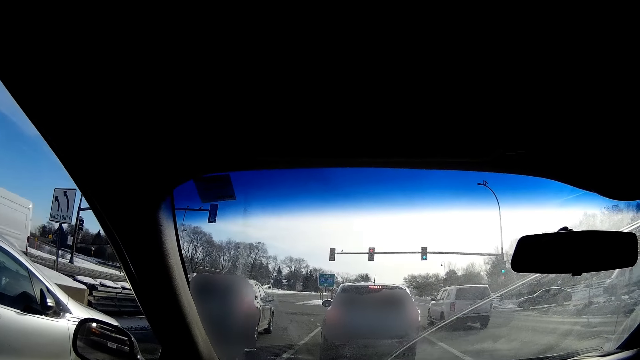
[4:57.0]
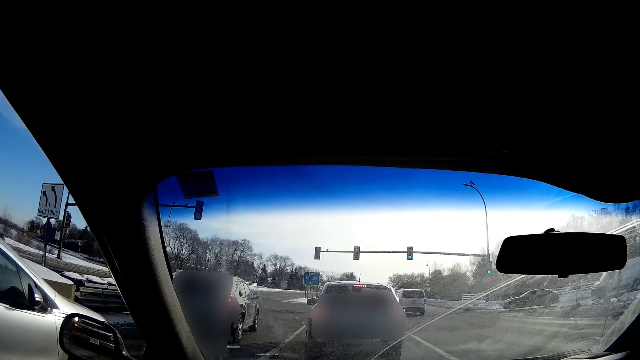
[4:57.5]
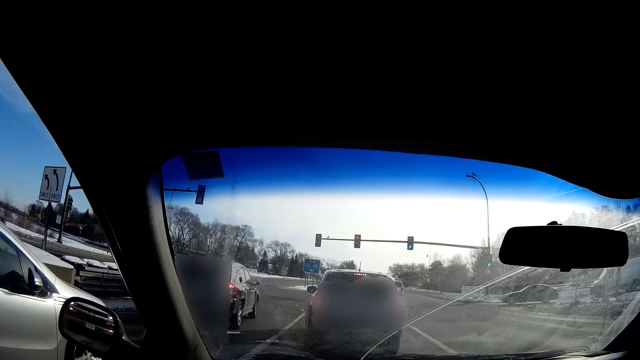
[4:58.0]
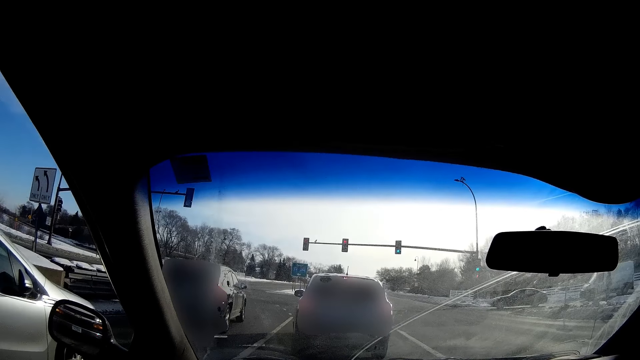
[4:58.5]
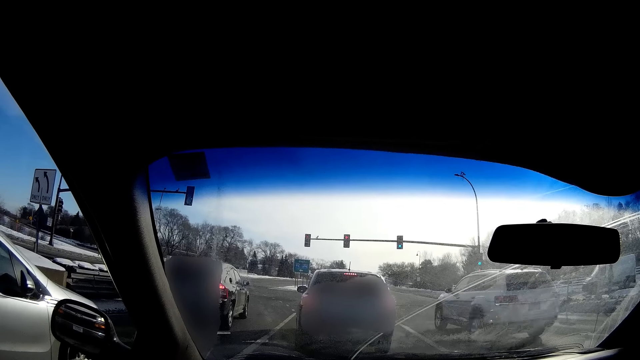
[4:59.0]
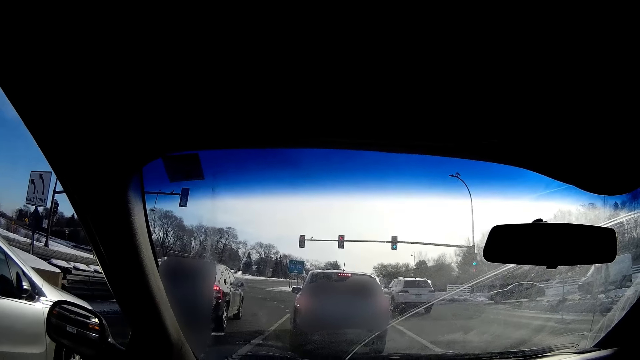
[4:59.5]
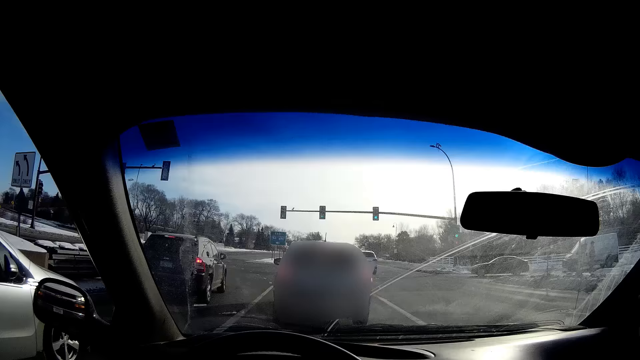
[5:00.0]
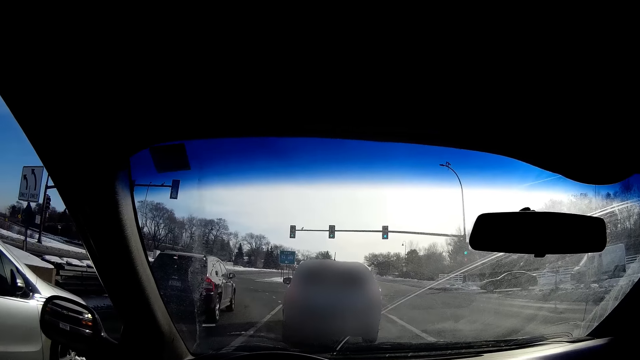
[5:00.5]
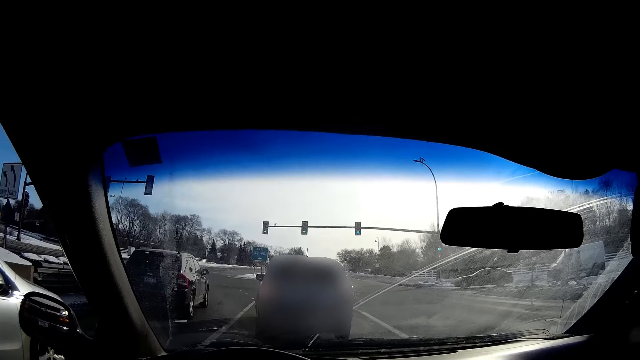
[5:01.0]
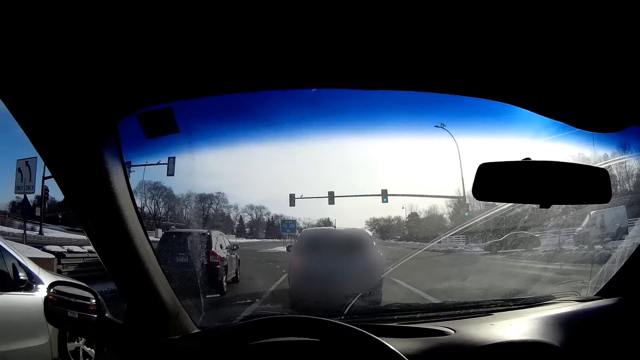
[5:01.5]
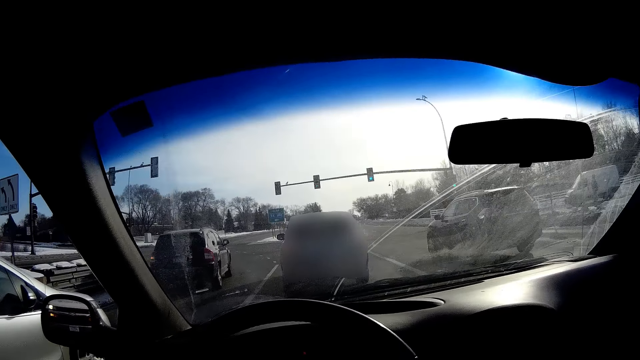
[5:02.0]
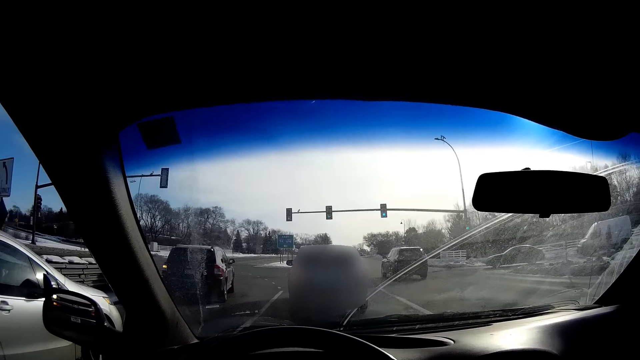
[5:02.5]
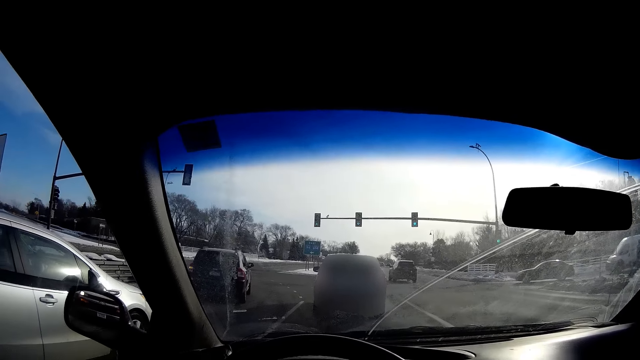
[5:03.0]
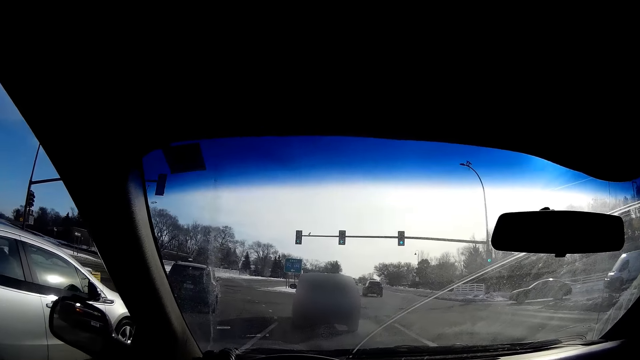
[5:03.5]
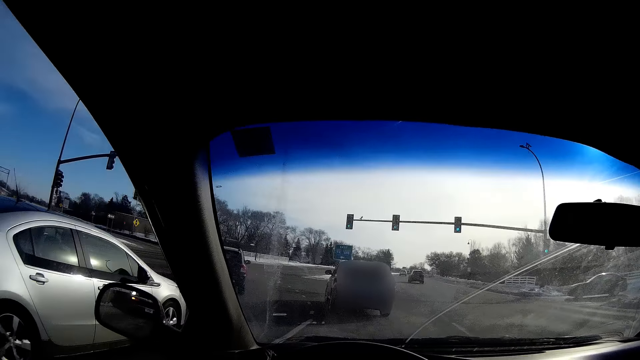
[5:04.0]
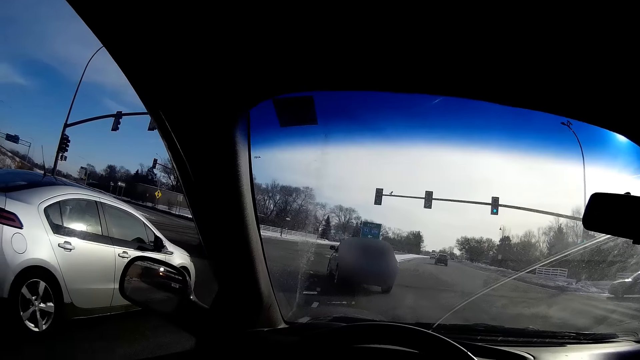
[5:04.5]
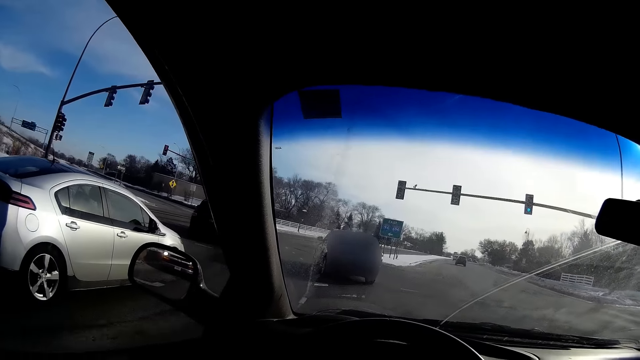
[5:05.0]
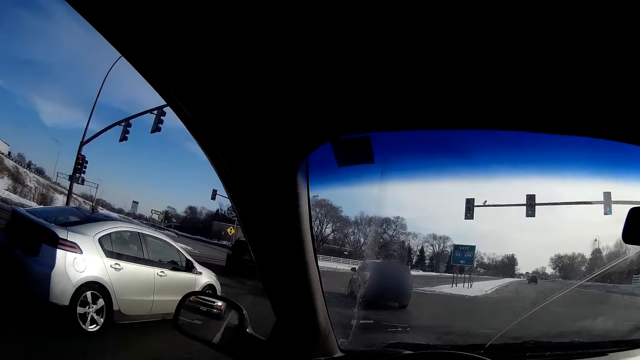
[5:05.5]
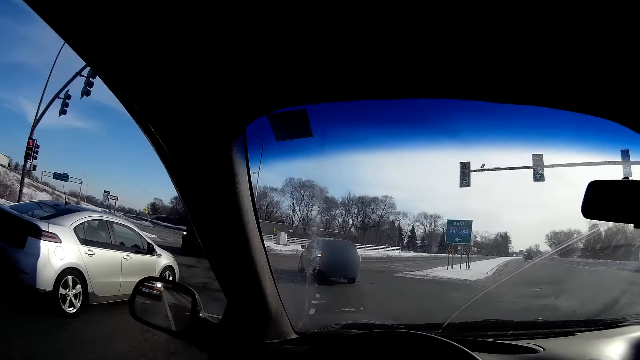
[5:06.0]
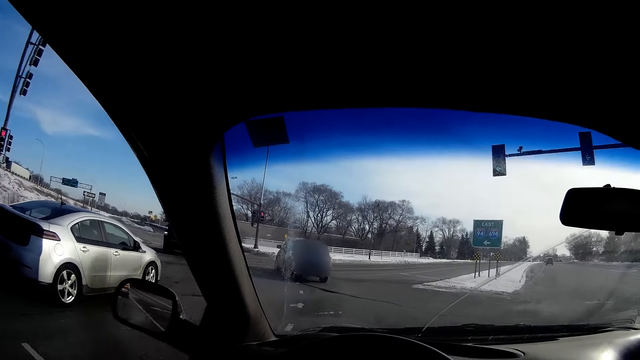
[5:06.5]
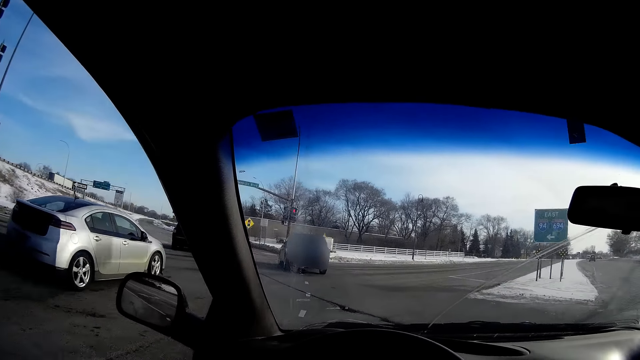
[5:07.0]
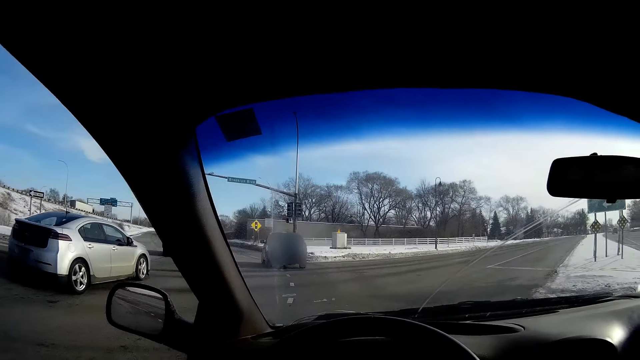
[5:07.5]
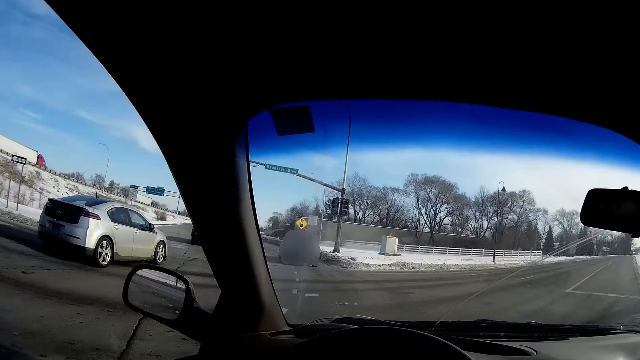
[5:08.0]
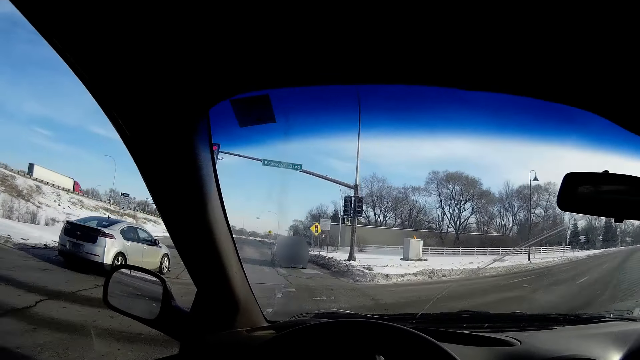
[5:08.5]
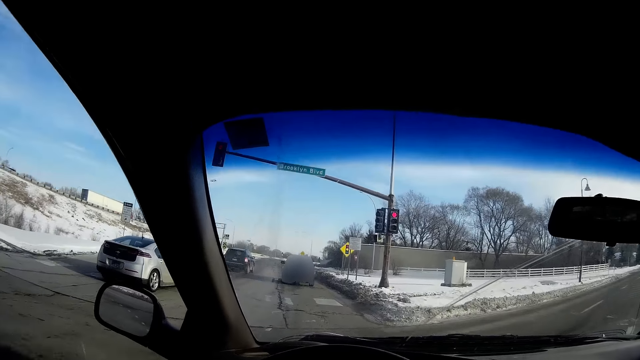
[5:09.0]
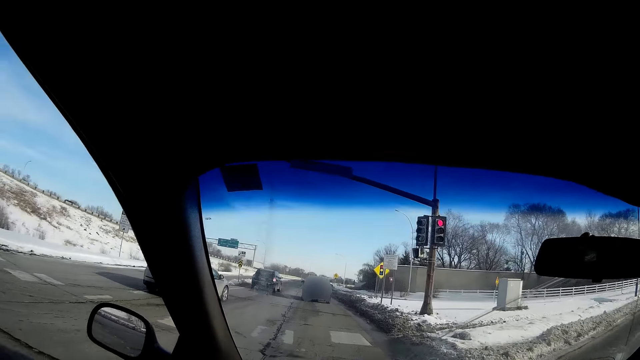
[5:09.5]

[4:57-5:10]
The camera wearer drives the car on a highway.

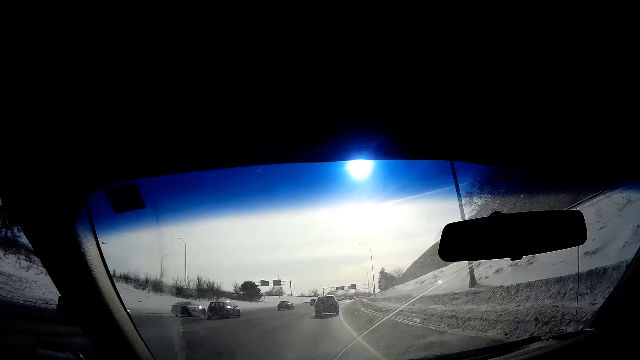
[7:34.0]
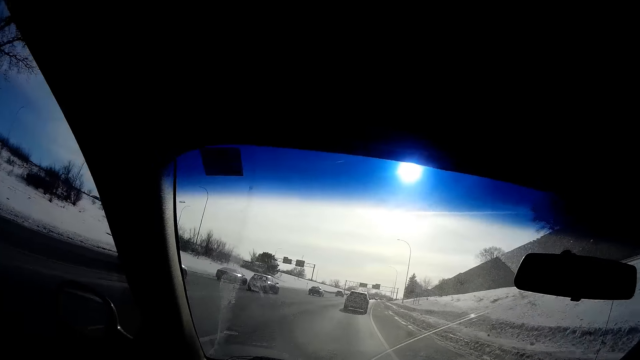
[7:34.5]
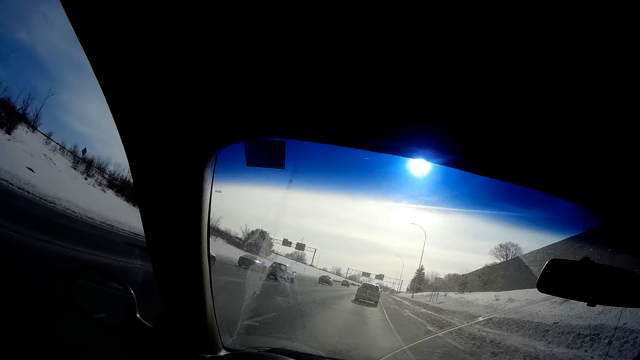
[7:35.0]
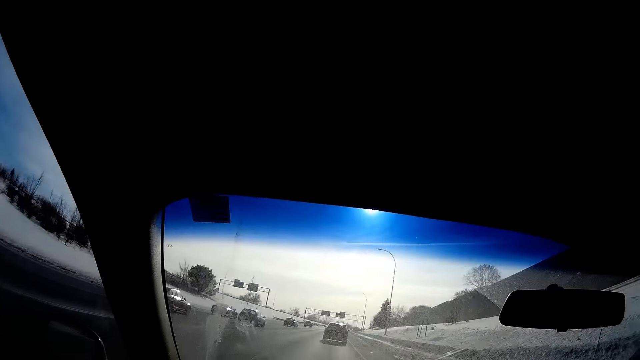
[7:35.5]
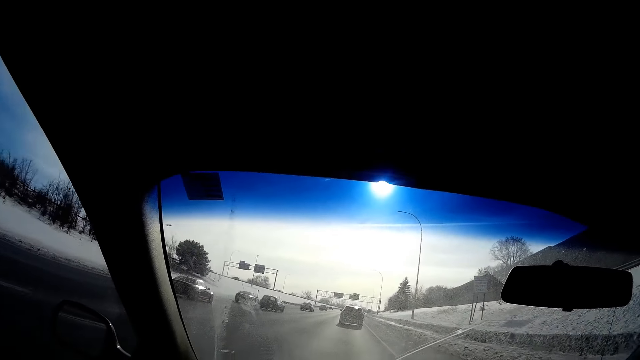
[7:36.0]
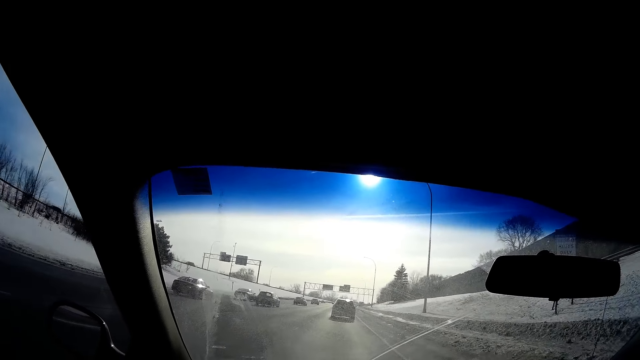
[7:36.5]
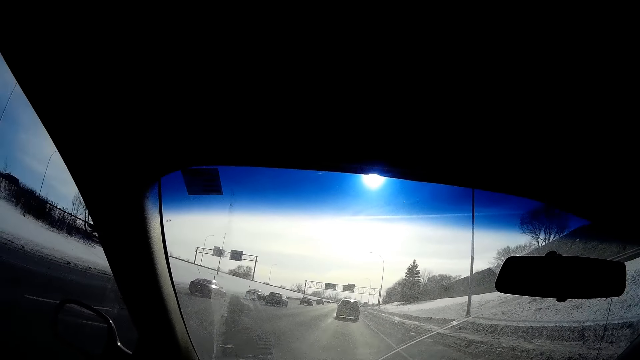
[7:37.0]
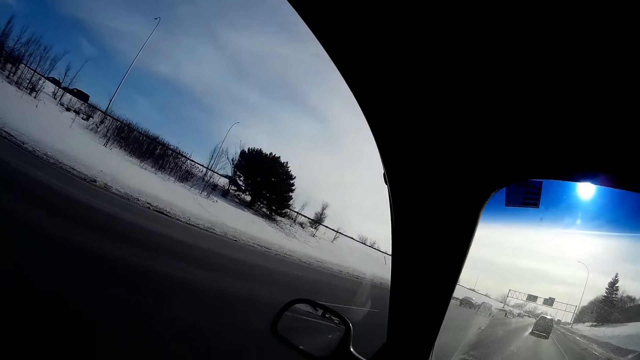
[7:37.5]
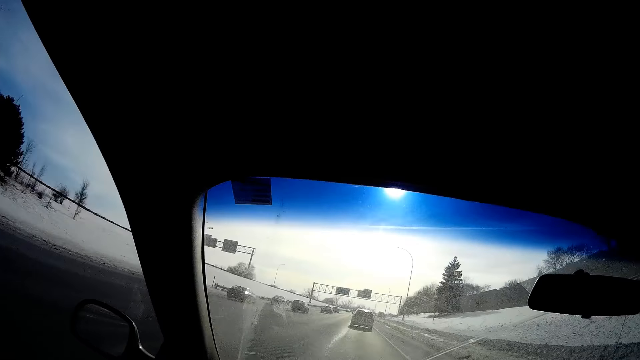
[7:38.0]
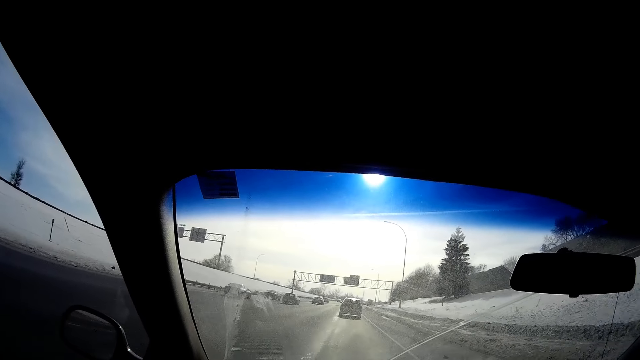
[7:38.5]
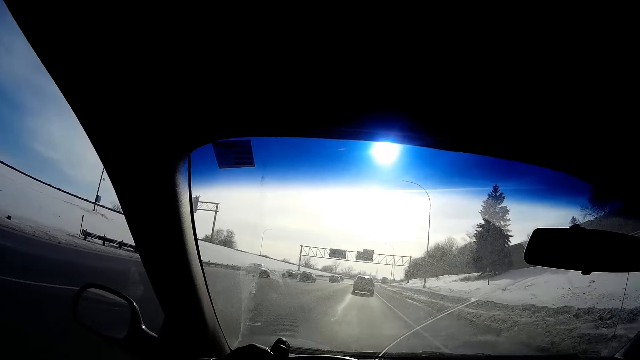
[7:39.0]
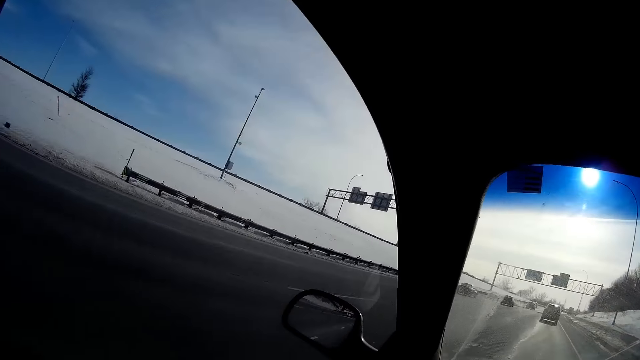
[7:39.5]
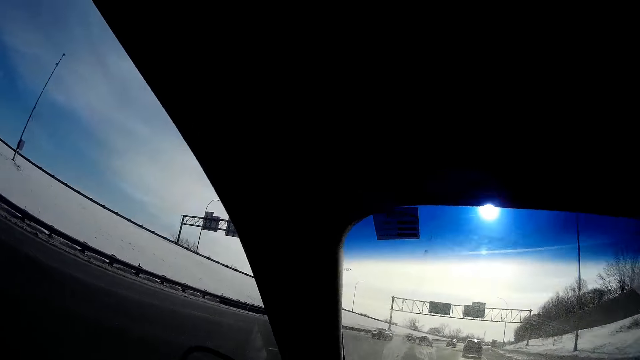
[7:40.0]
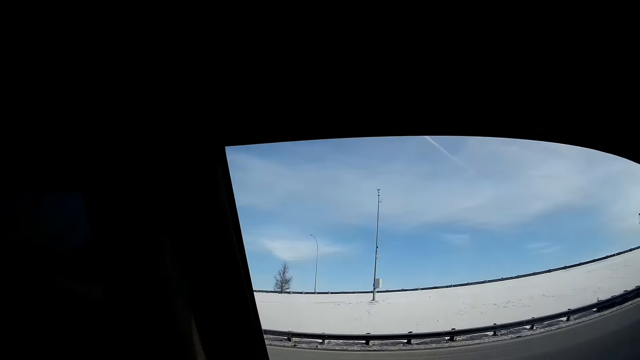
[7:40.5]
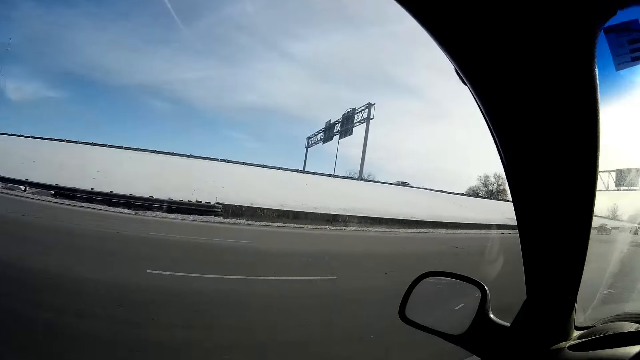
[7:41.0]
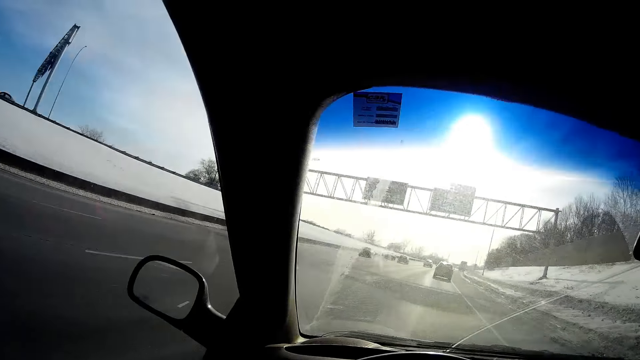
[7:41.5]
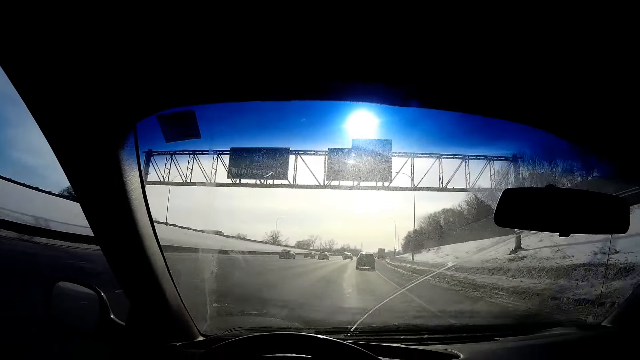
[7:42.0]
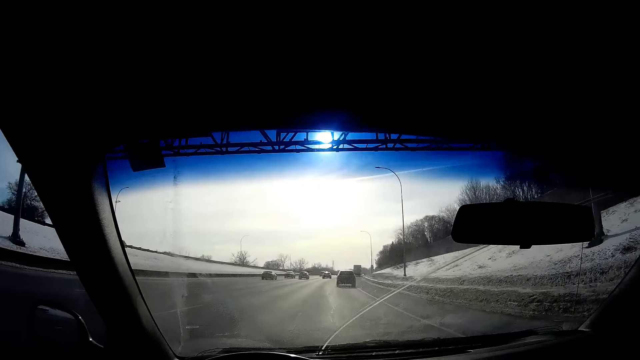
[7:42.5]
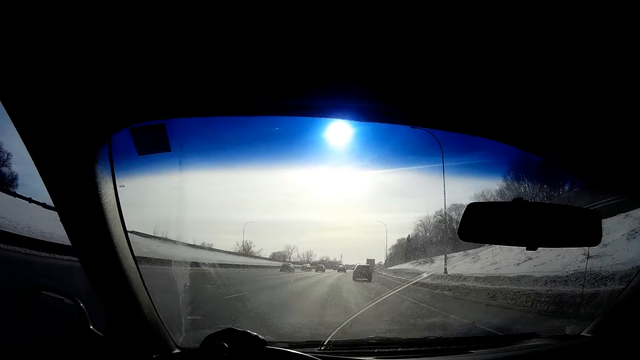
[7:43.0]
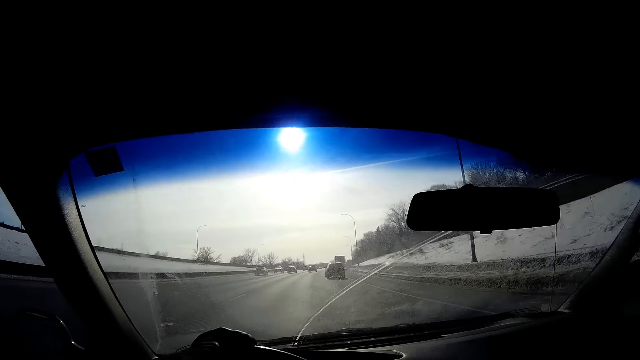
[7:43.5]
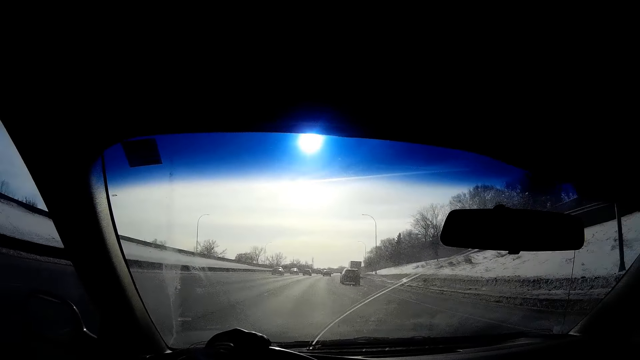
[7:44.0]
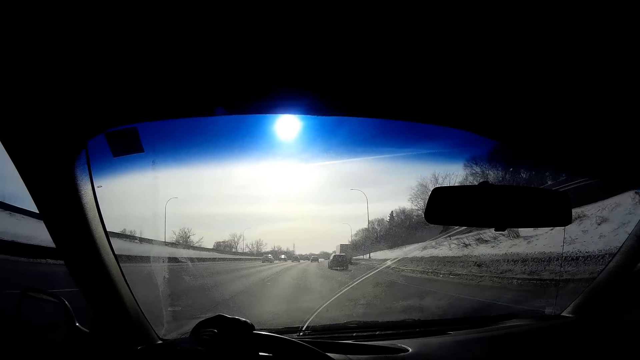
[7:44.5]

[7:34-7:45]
The camera wearer puts a hand on the steering wheel. They look around and drive on the road.
